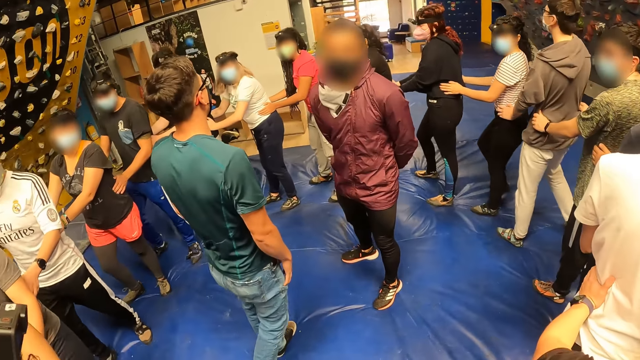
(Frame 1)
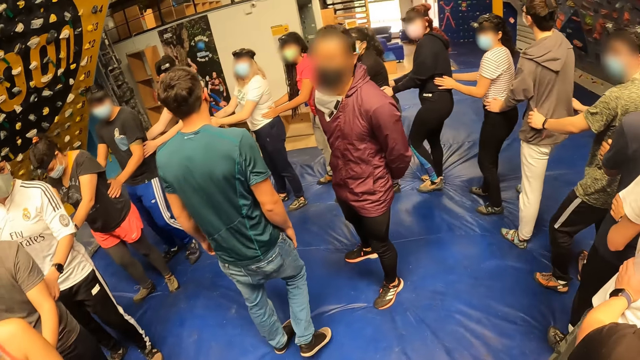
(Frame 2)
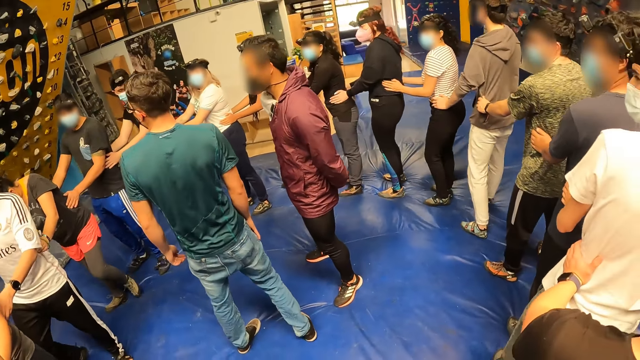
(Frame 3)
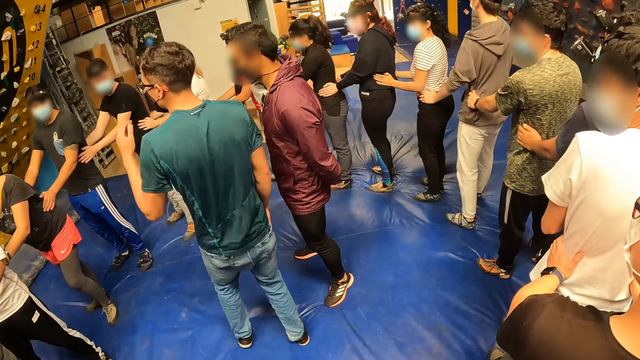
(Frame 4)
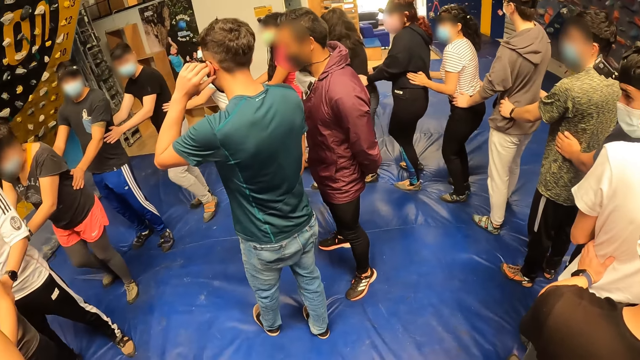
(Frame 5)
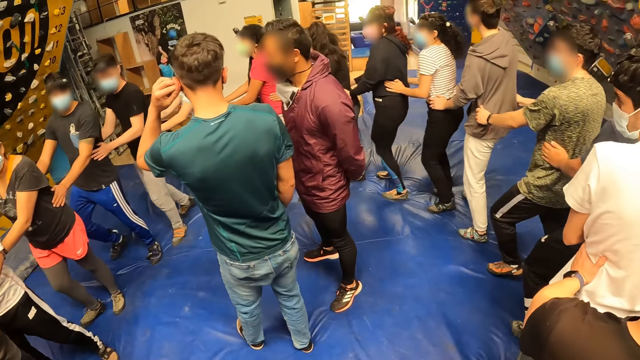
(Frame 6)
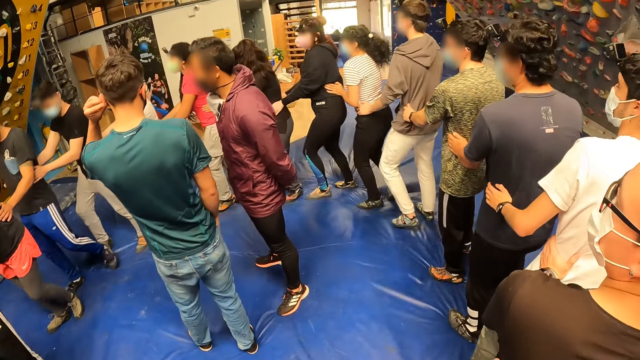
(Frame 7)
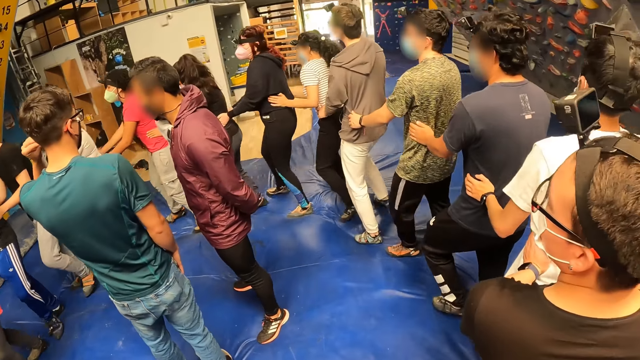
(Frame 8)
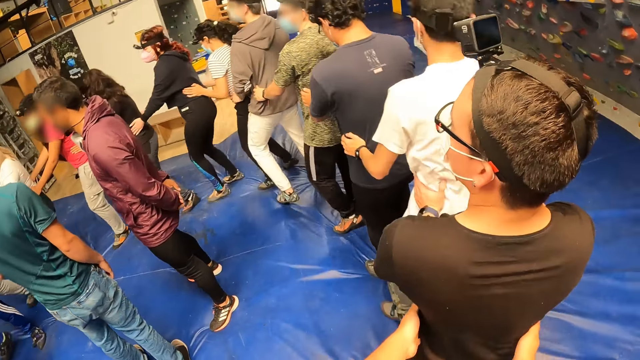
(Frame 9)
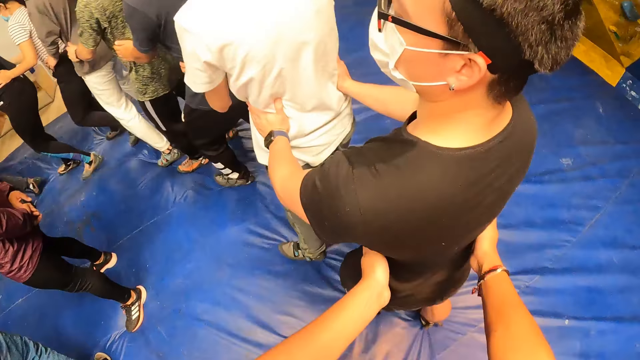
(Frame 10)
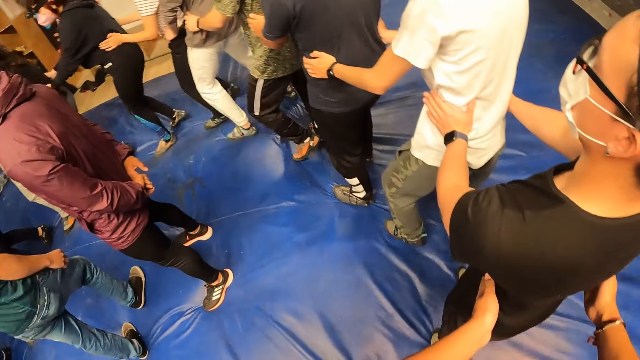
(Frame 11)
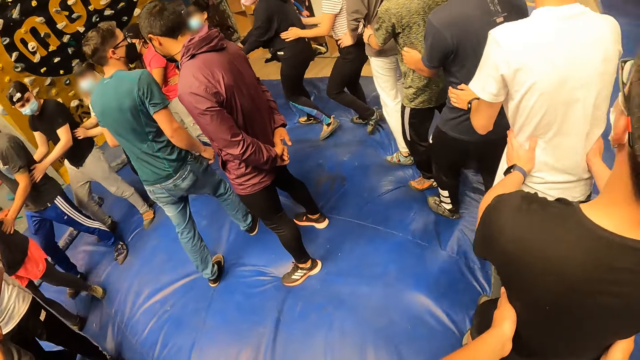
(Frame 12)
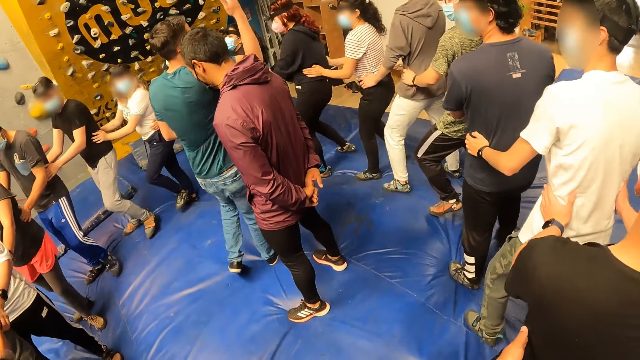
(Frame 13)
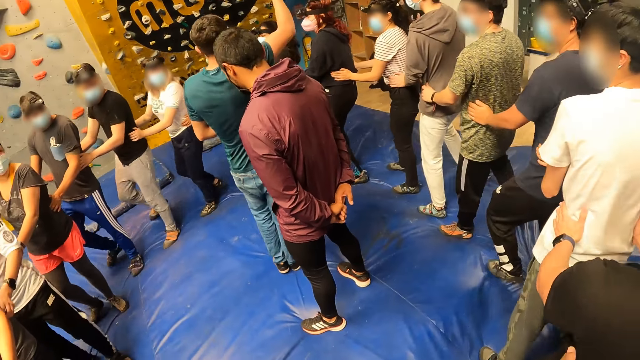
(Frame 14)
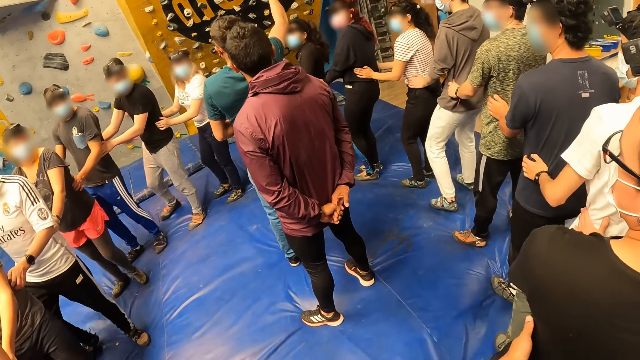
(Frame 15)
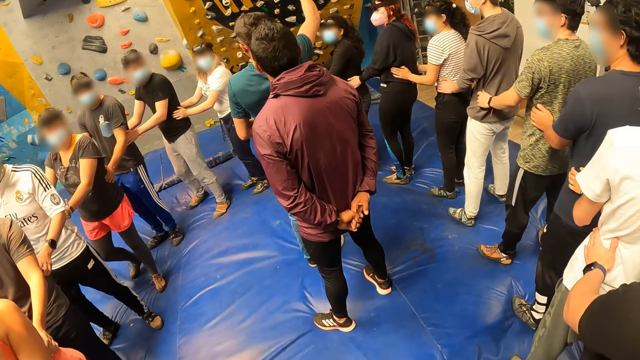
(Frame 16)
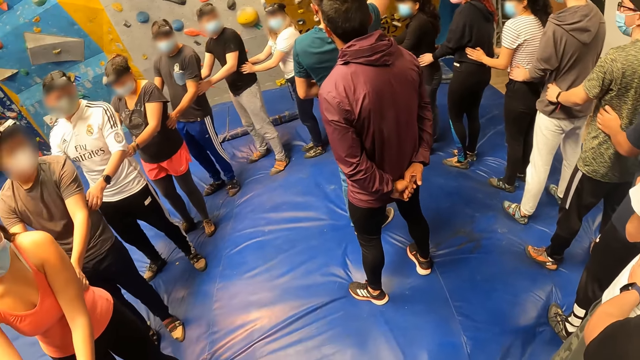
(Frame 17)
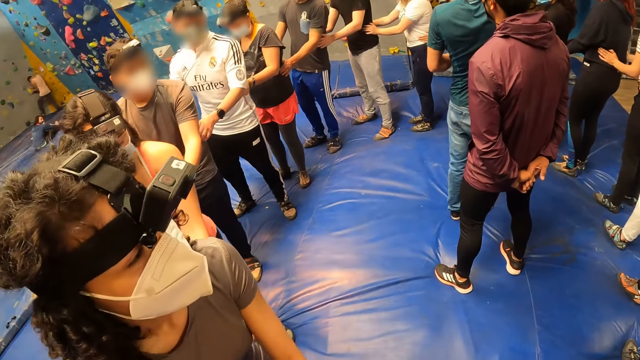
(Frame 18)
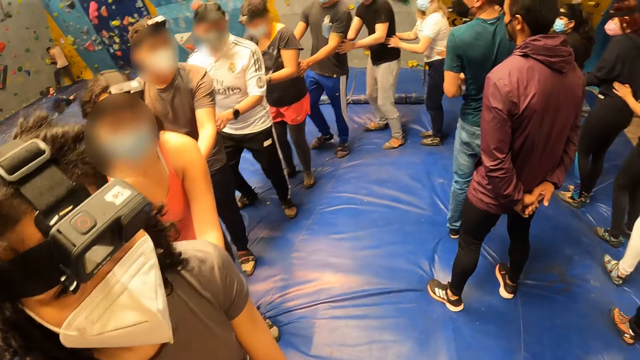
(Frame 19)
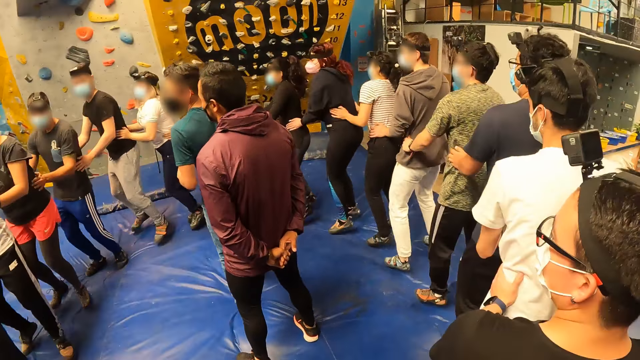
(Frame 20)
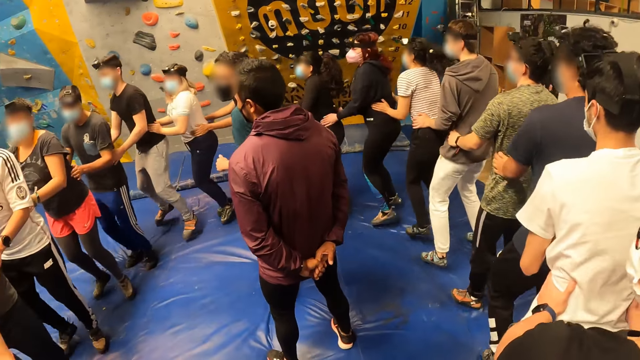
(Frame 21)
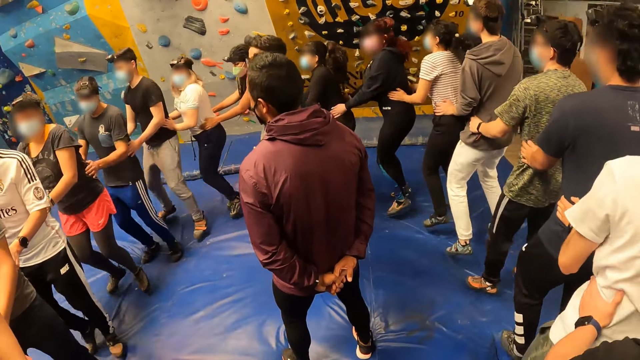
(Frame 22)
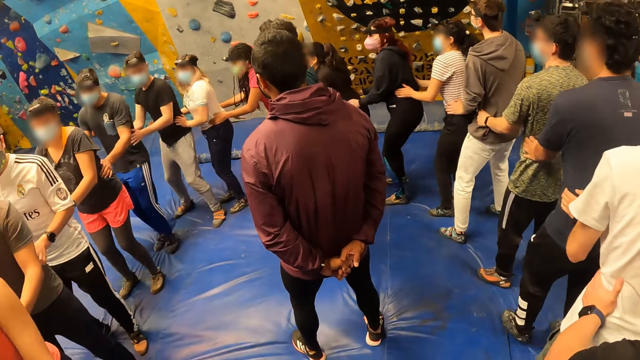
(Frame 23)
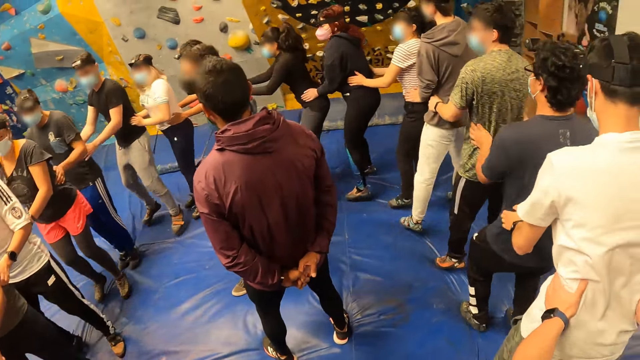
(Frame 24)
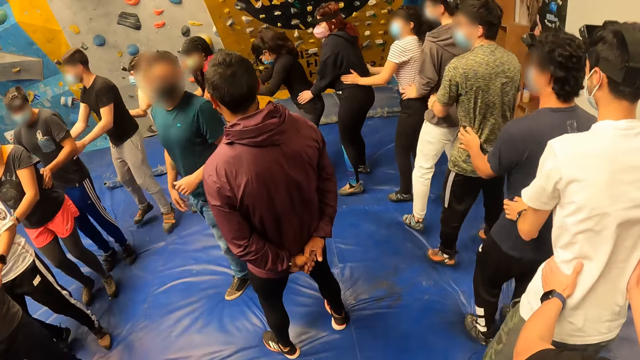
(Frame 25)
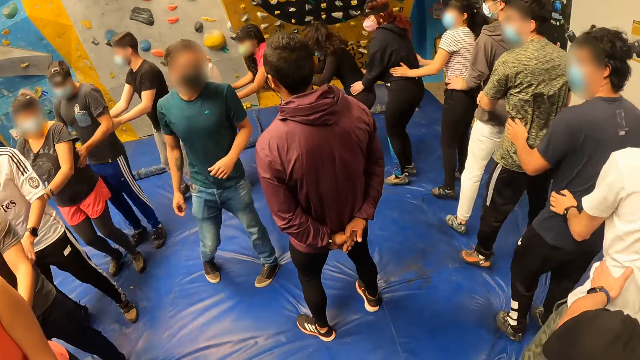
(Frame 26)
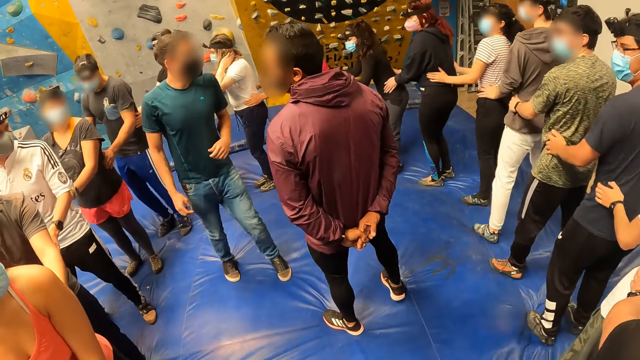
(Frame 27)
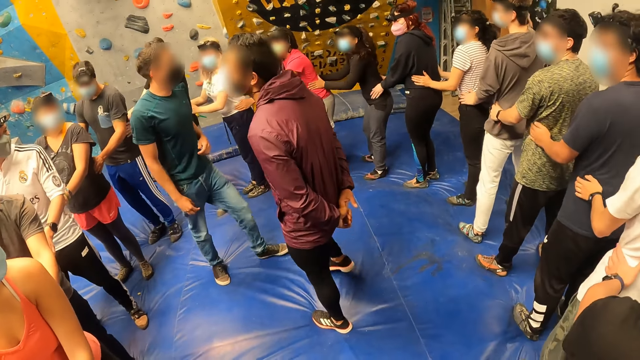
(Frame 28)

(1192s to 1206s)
The man touches his left ear with his left hand. The camera wearer looks around and moves on the crash pads.

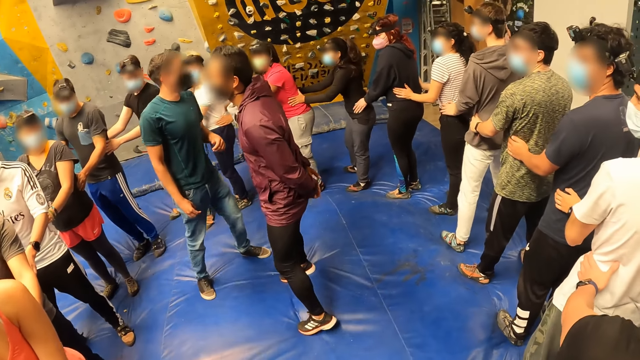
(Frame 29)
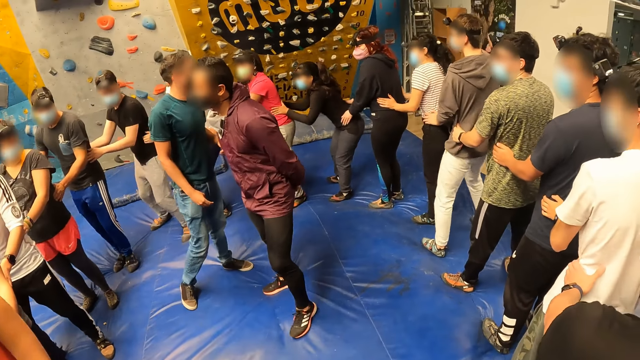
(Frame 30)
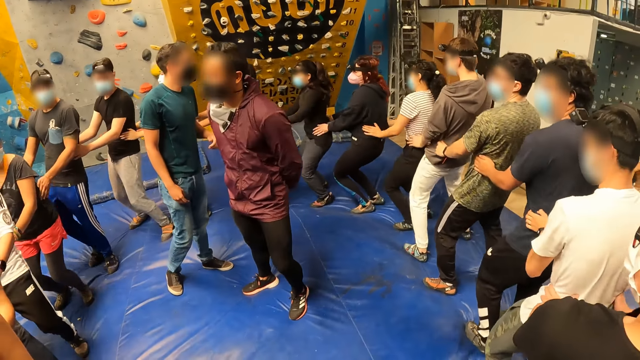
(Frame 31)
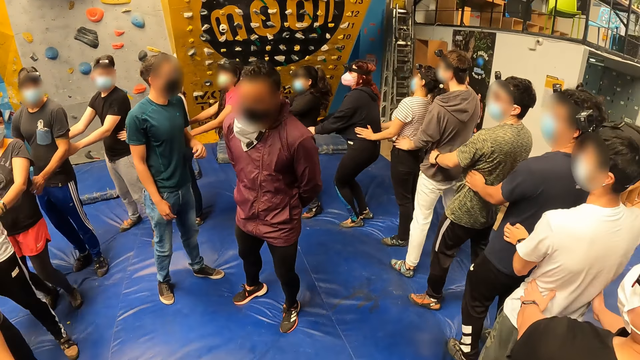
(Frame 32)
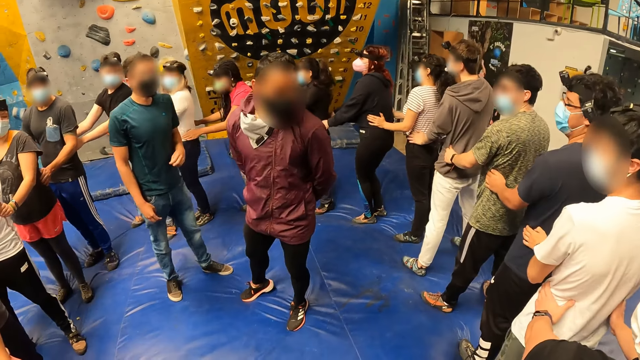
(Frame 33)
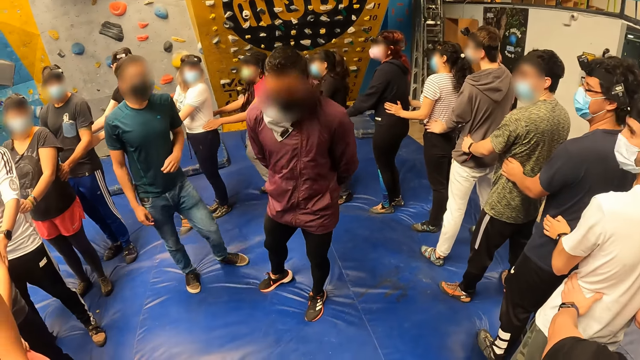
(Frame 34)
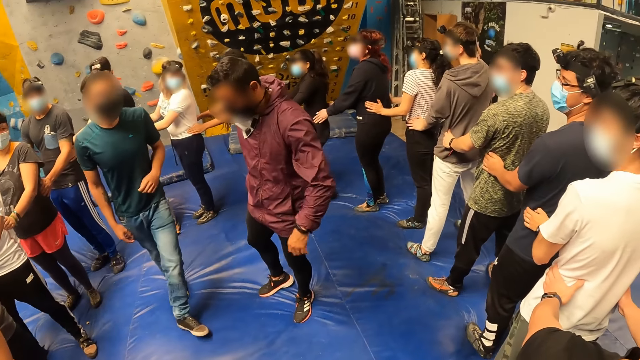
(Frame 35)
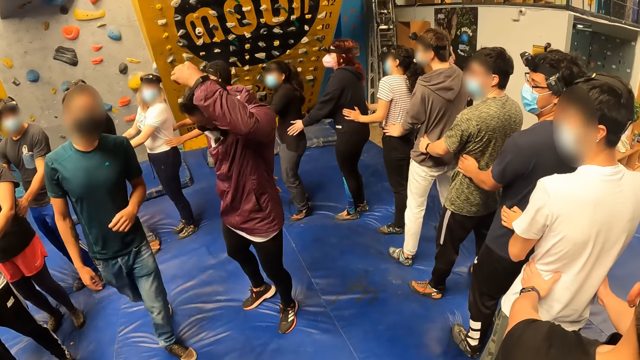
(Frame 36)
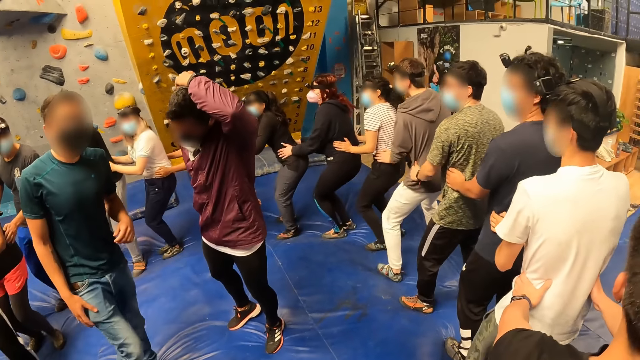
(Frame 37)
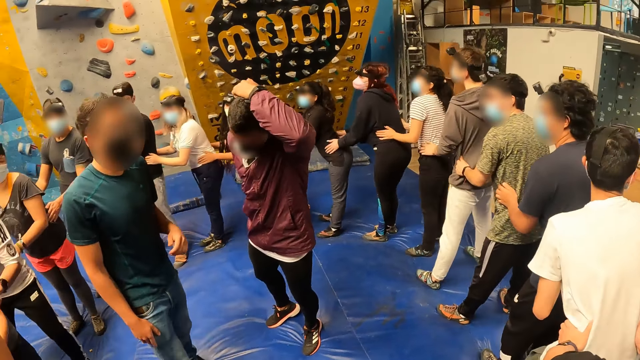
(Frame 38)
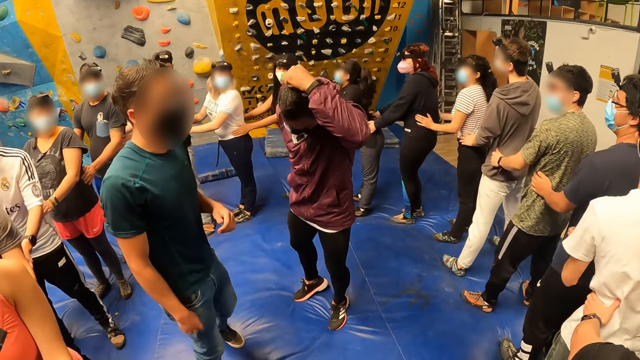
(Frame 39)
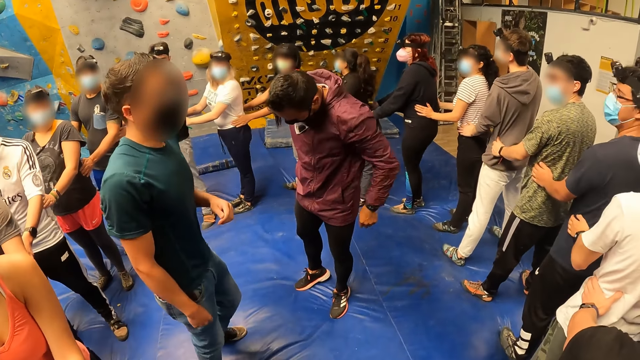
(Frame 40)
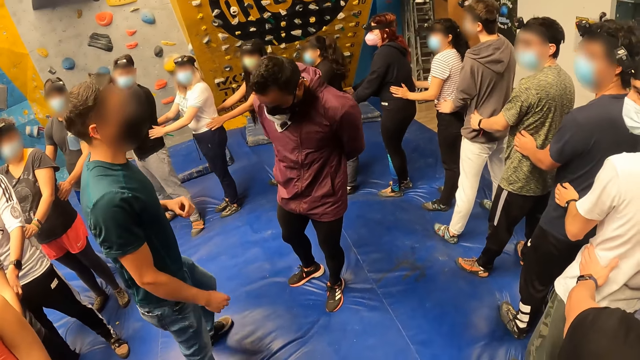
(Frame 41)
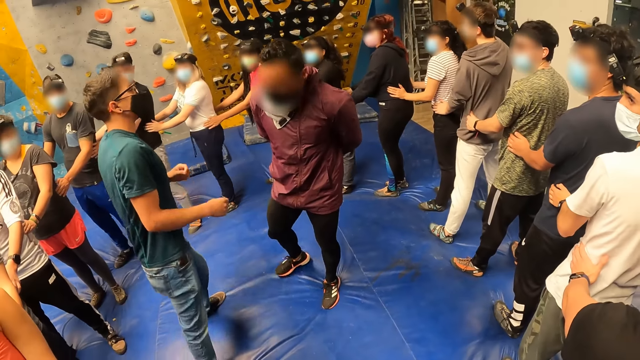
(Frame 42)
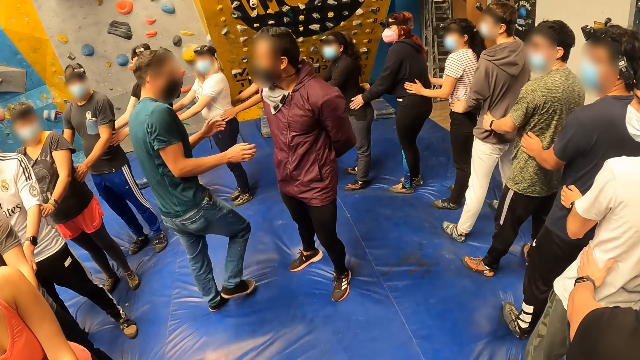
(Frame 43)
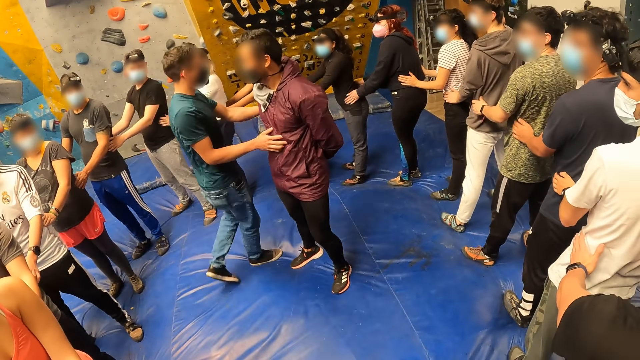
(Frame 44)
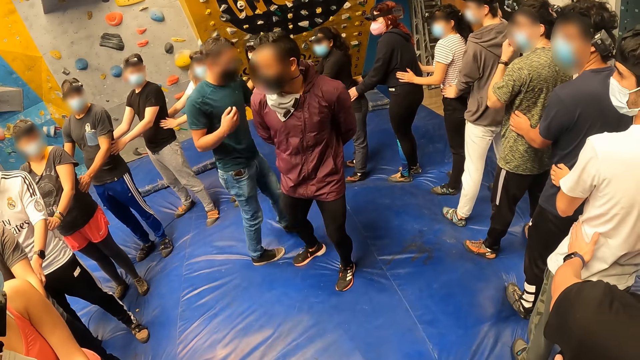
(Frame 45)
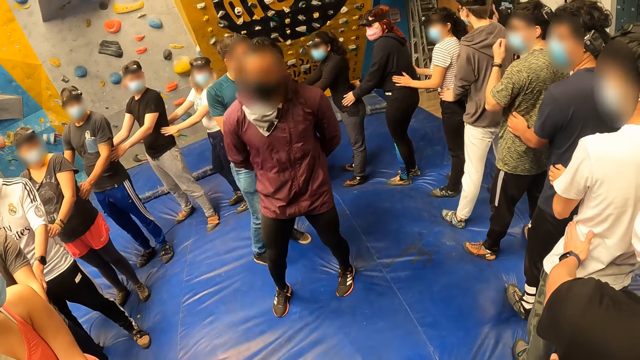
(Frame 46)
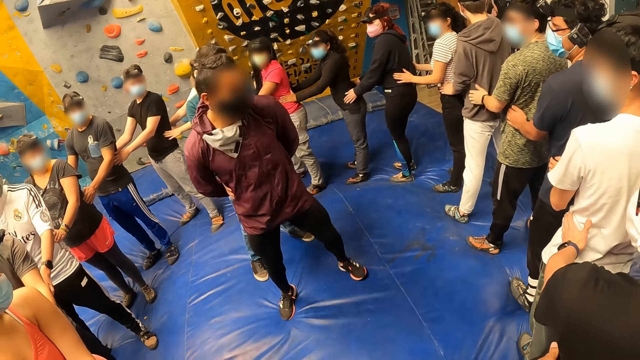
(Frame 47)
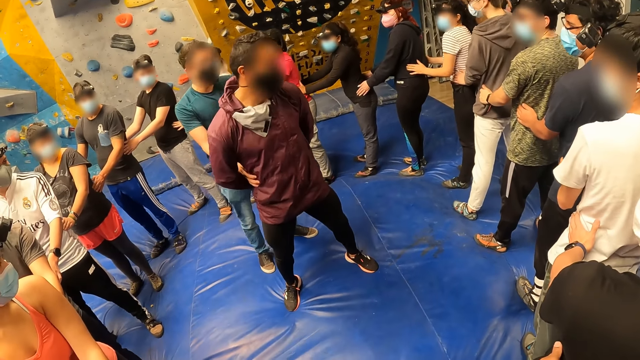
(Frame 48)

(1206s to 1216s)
The man touches his head with his left hand. Another man turns the first man around with his hands. The other man places his hands around the waist of the first man.
